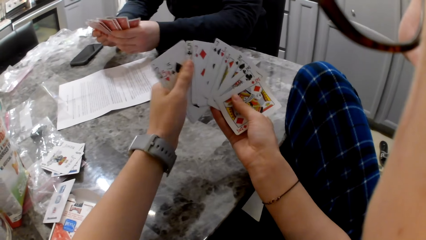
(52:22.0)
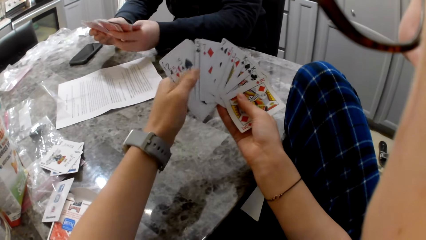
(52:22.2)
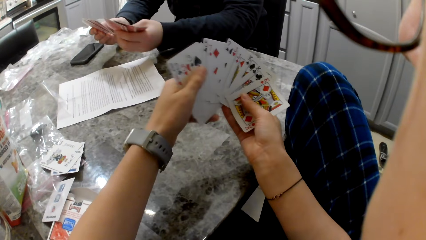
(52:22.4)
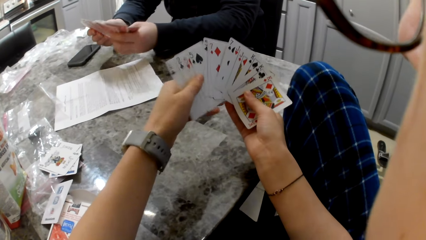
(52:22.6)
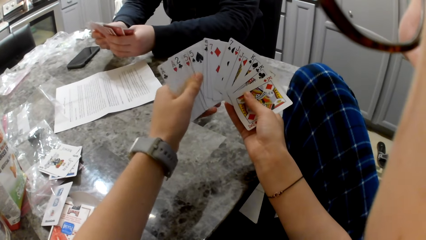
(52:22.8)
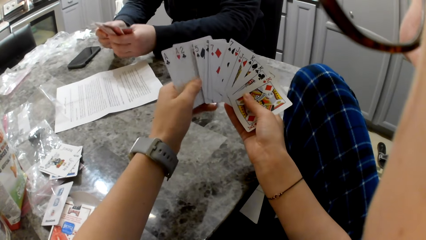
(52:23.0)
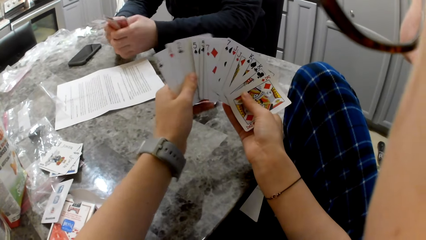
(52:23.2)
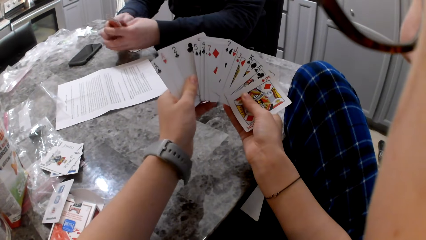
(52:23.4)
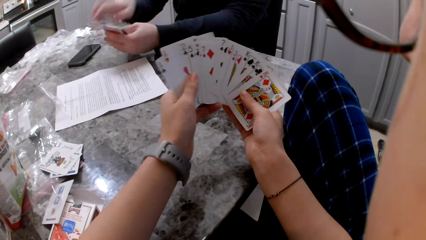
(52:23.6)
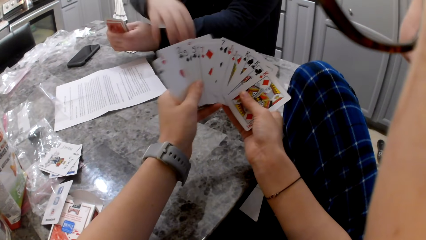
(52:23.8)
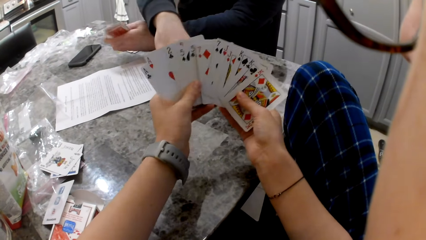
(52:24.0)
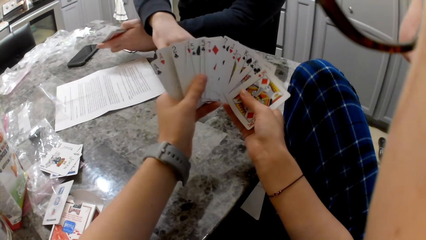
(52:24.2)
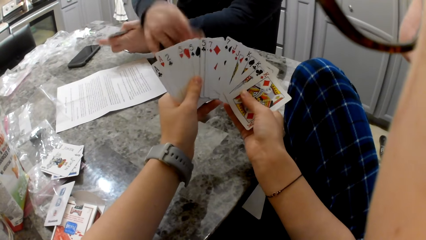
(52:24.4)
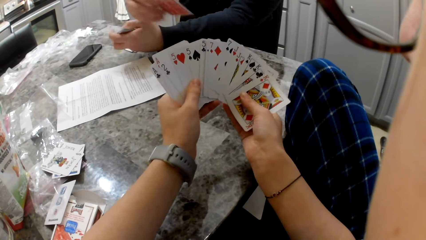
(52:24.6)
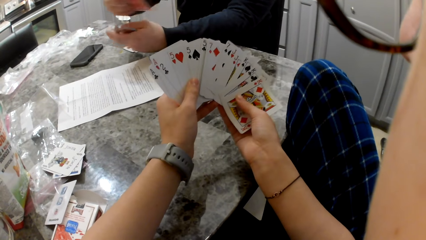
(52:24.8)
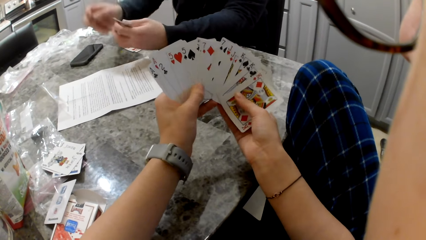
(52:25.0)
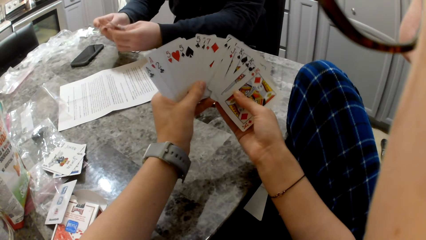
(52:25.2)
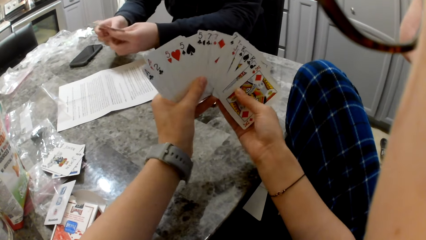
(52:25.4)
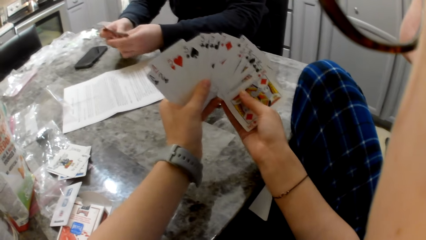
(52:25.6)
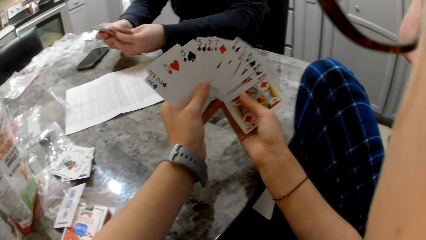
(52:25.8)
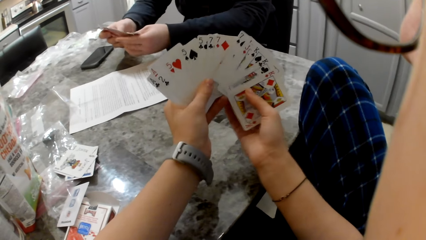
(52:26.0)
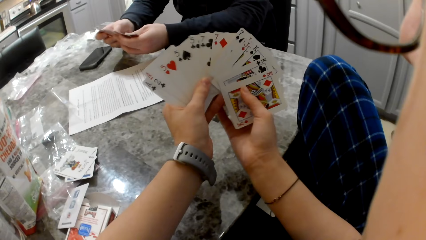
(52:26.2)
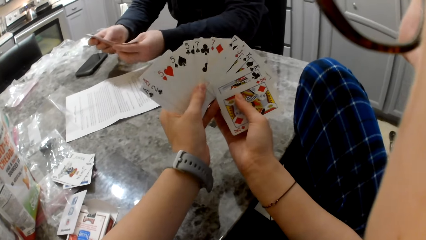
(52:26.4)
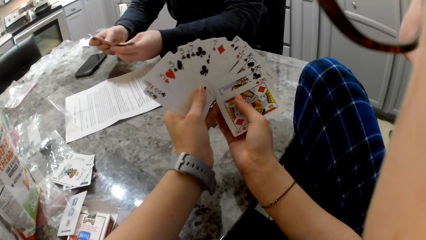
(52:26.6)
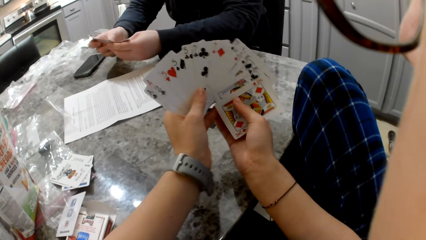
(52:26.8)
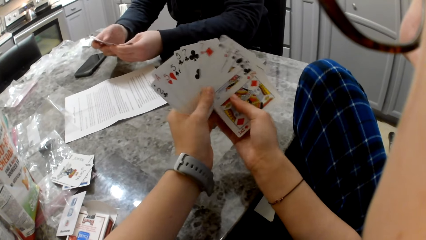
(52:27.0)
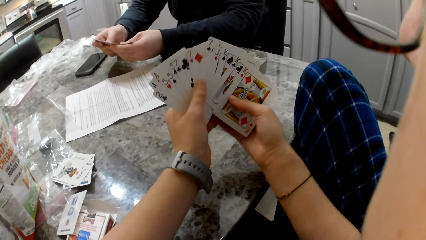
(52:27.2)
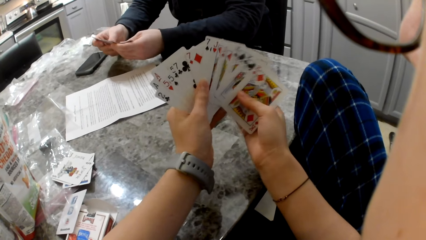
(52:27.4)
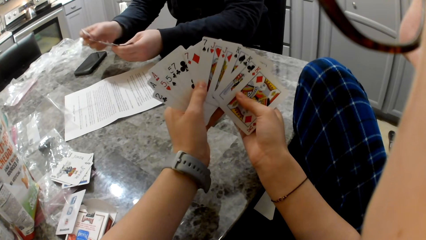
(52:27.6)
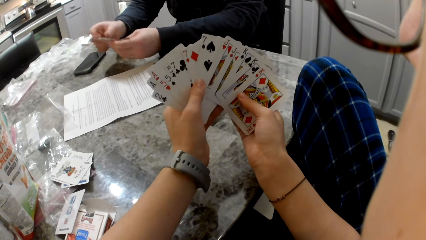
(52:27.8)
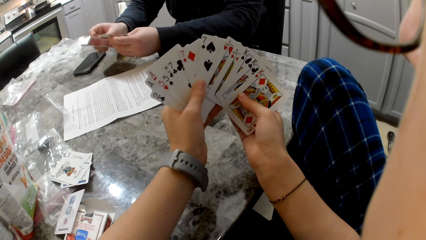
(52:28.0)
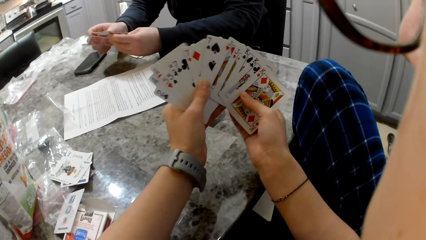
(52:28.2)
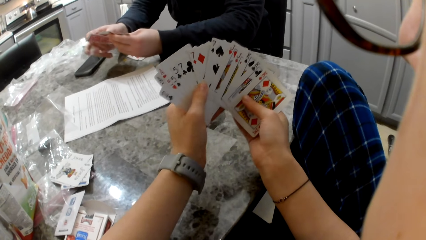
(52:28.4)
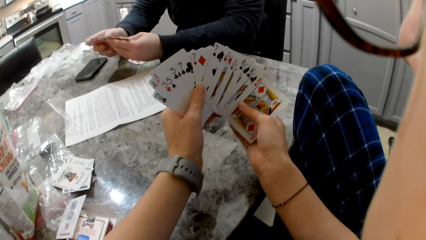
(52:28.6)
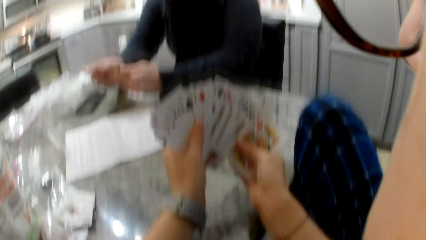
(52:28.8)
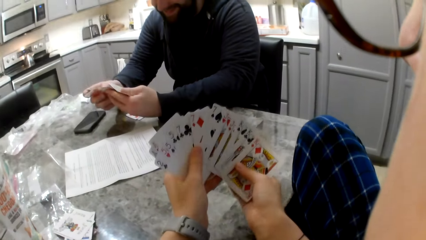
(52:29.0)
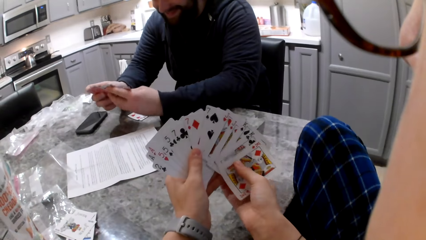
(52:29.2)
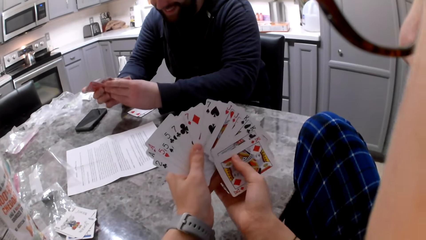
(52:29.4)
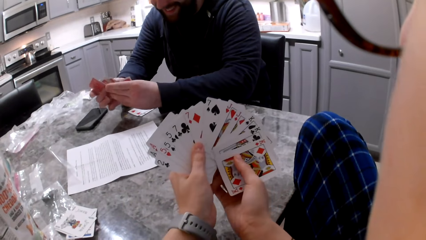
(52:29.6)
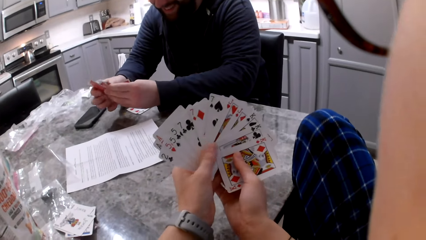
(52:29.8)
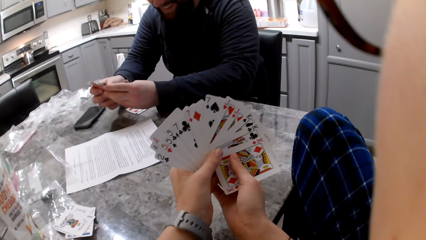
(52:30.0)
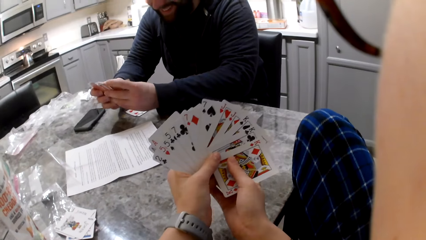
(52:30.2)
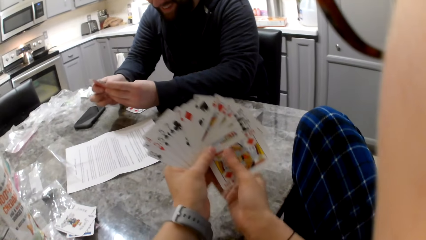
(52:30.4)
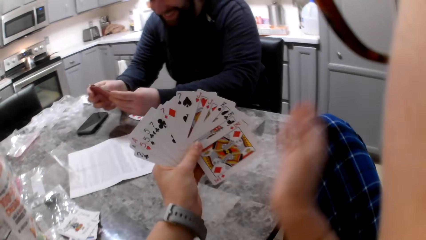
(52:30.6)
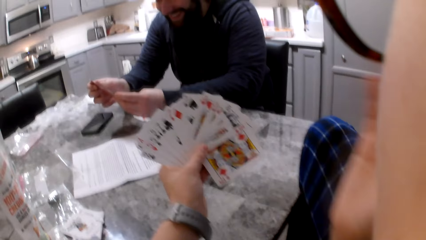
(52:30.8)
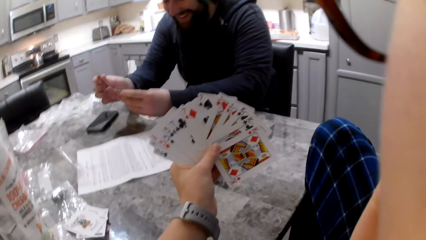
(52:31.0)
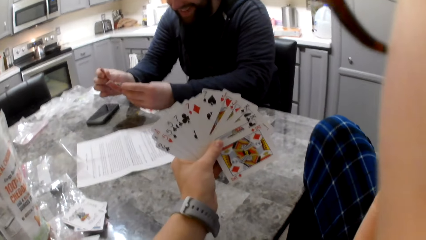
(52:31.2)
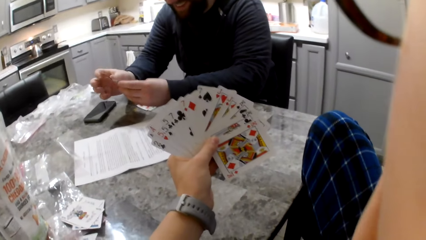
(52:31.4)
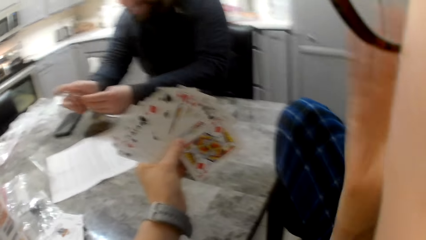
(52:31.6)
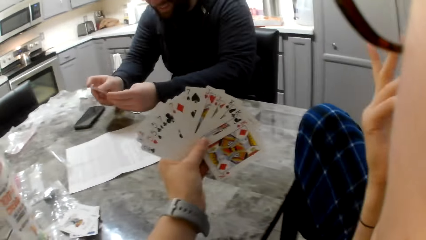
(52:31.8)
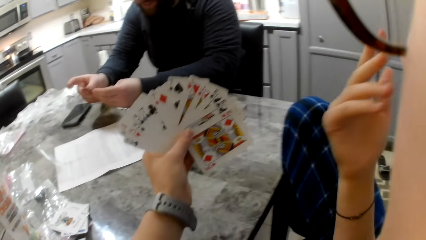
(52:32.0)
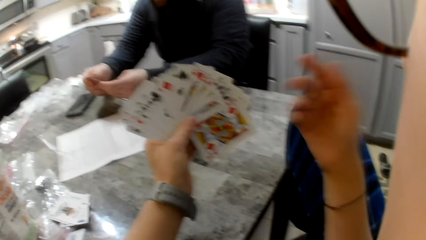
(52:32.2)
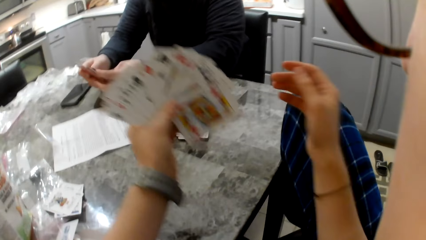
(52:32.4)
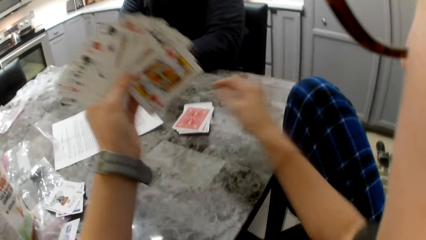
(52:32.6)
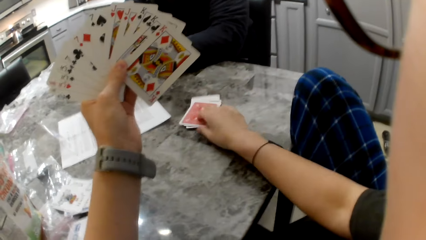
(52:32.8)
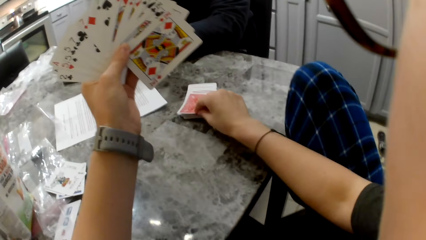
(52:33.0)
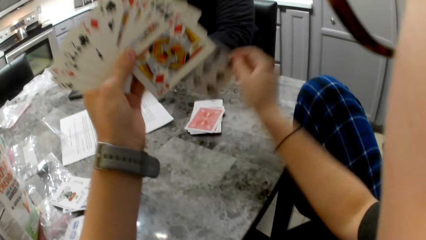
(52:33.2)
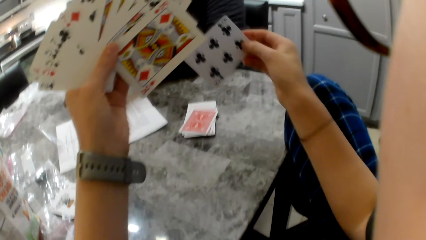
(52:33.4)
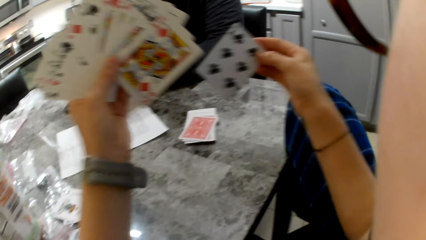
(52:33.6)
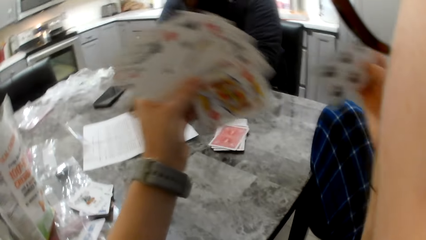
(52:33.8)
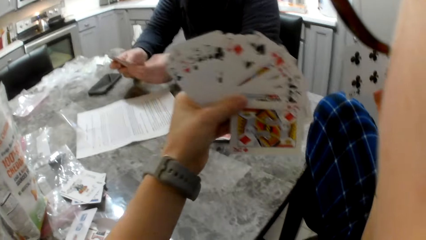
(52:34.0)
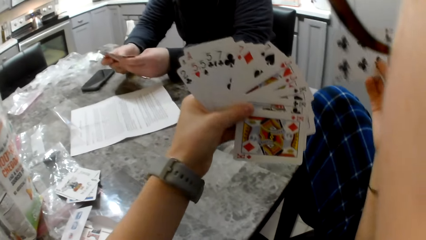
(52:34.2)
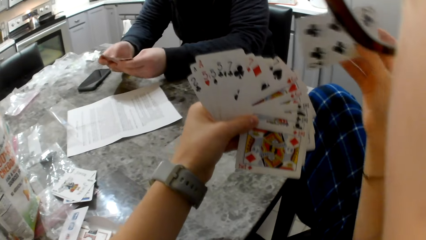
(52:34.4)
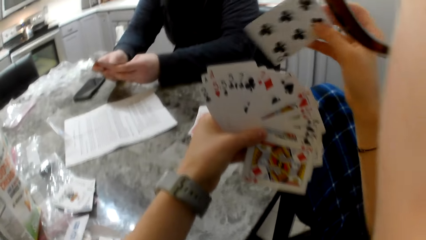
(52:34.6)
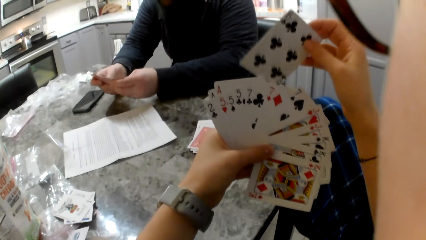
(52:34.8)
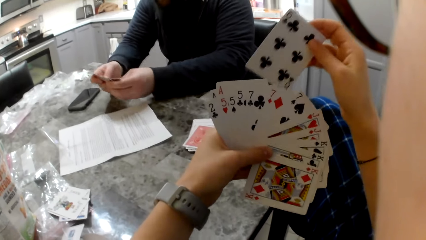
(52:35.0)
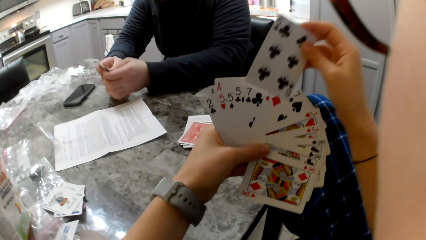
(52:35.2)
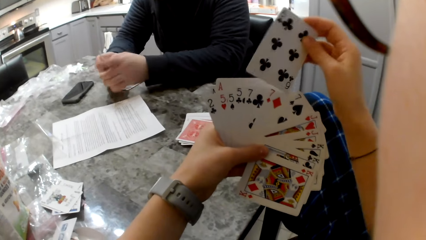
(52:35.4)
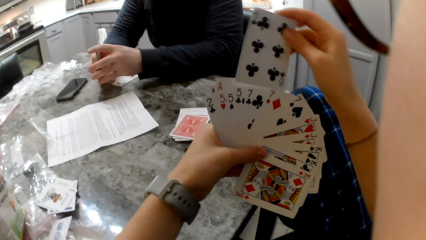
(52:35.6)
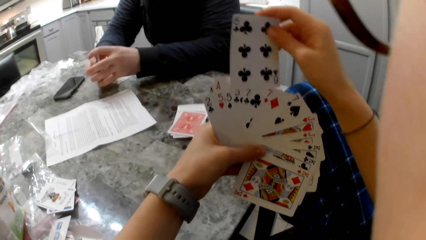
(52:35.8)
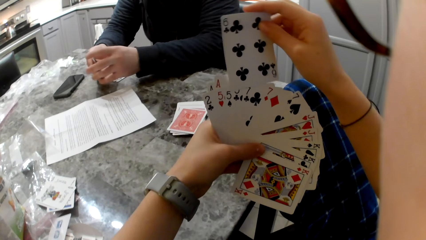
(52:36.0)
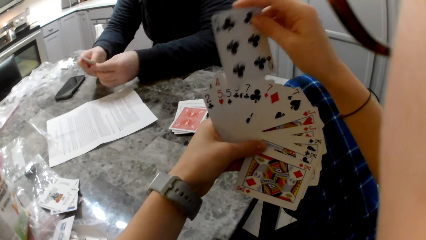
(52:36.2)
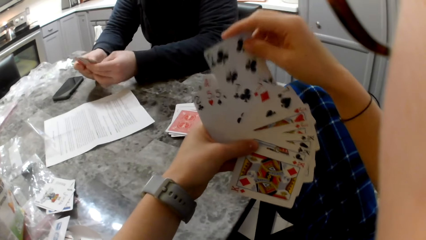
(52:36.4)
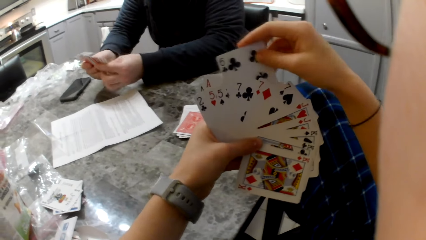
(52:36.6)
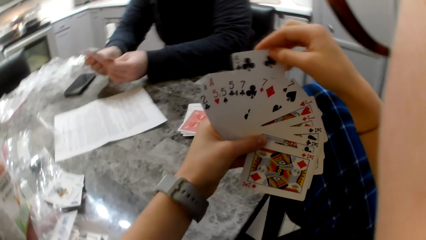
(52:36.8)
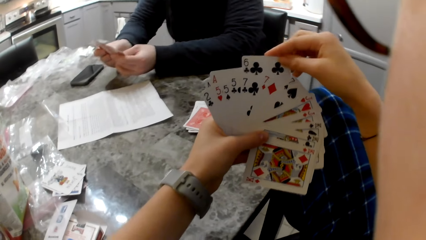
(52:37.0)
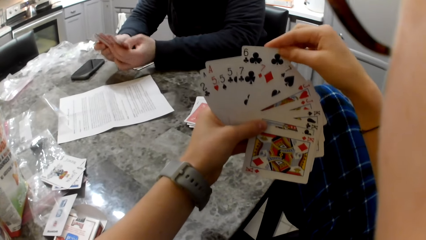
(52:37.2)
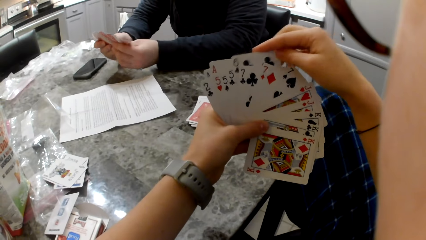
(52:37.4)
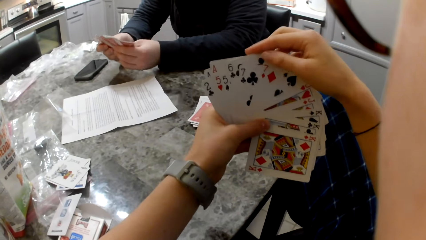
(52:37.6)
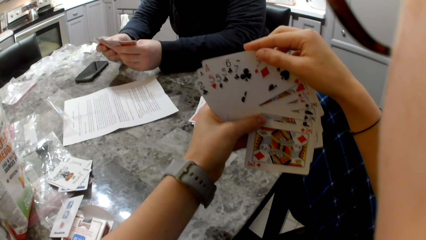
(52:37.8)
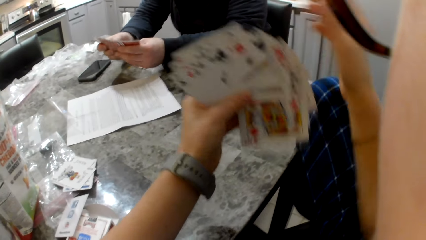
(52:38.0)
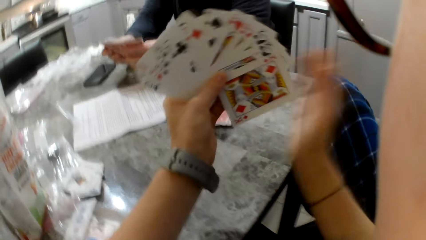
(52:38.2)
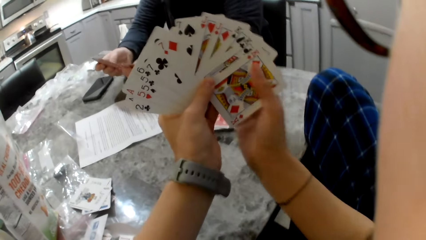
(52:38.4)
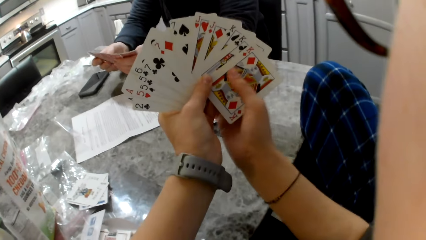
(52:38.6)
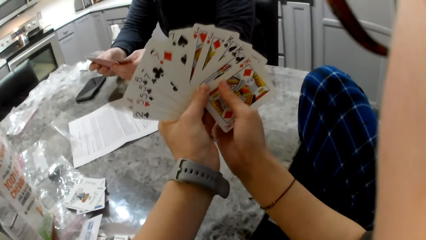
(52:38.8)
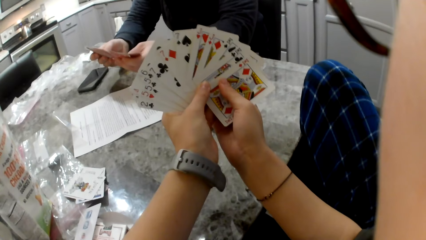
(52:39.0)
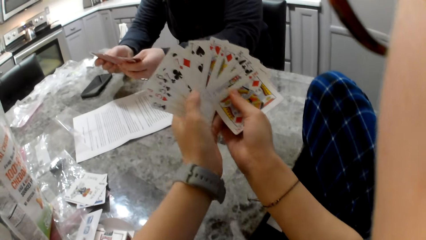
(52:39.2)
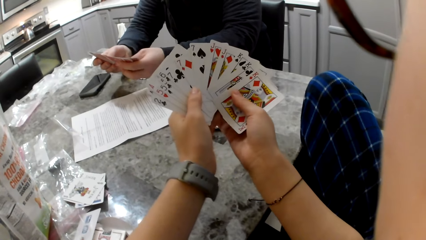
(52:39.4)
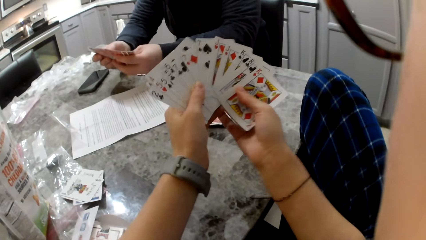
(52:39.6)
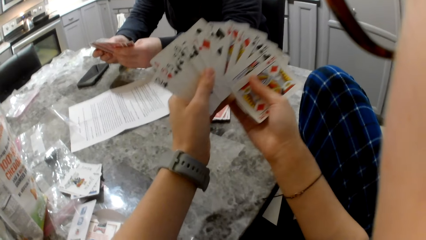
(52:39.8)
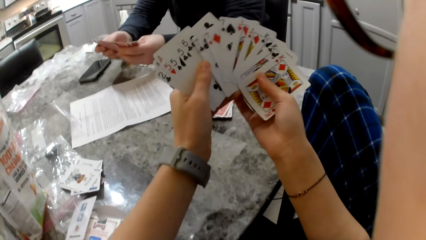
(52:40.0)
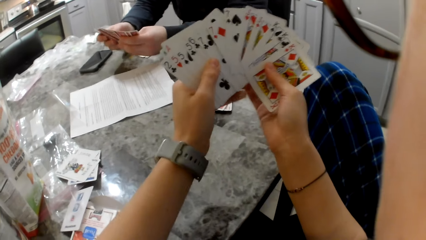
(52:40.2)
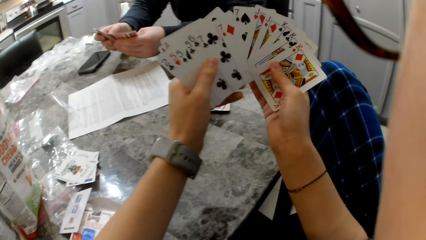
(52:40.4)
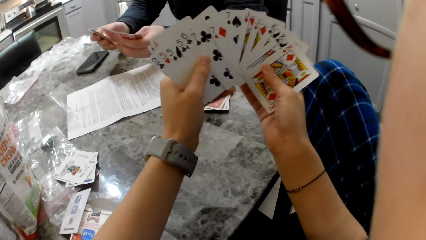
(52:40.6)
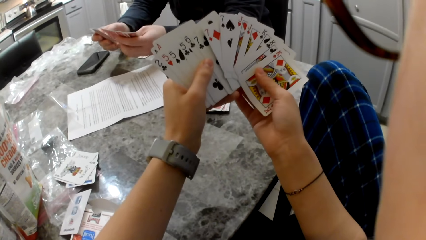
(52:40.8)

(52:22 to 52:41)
A man picks a card from the pile of cards on the table. The man puts the card in his left hand. The camera wearer moves her hand. She picks a card from the pile of cards on the table. She places the card with the cards in her left hand.
